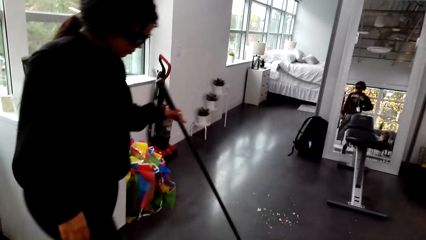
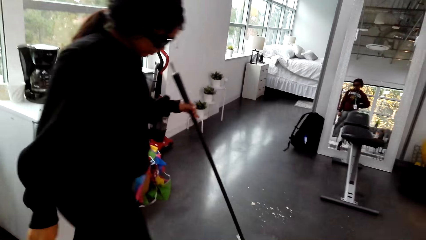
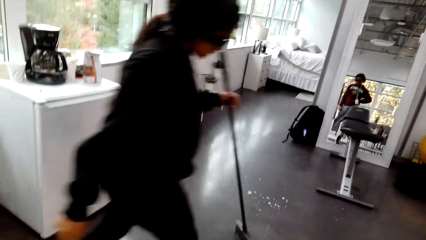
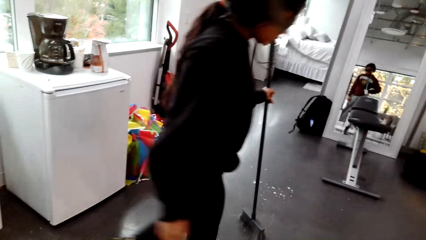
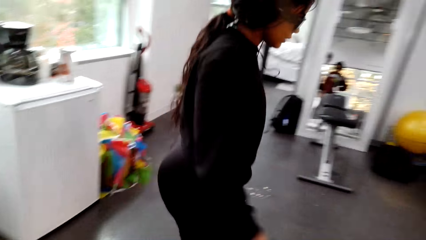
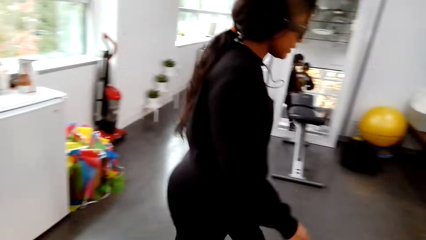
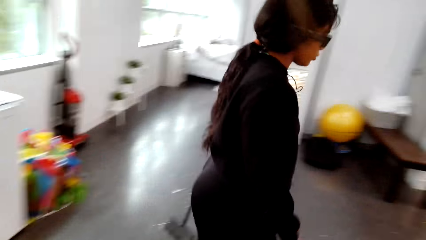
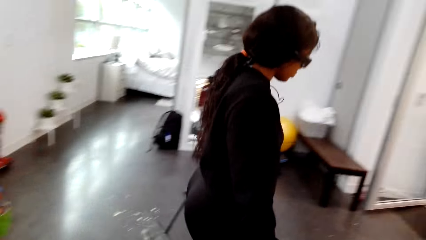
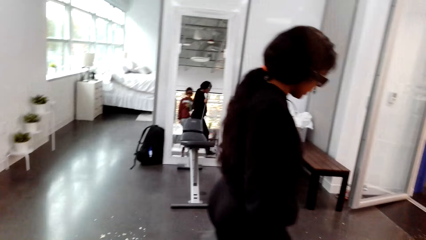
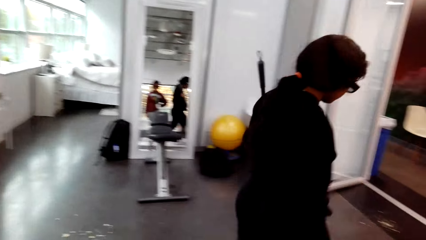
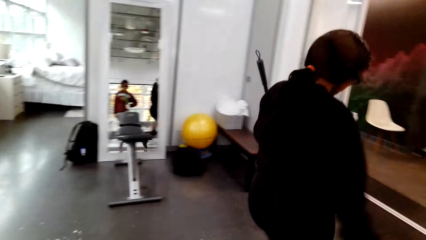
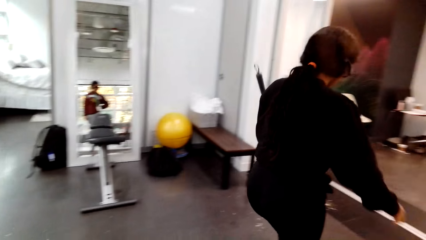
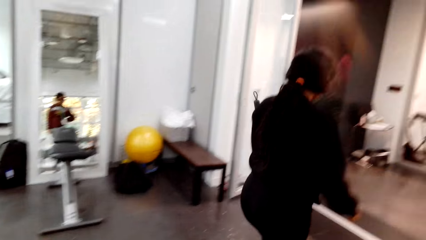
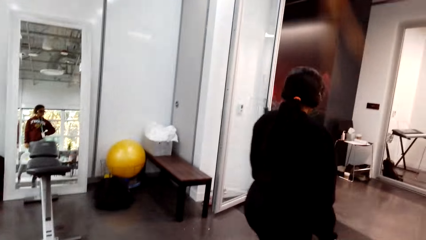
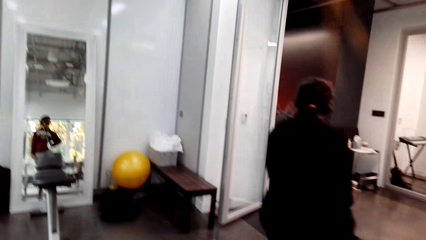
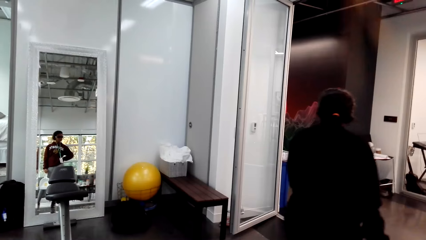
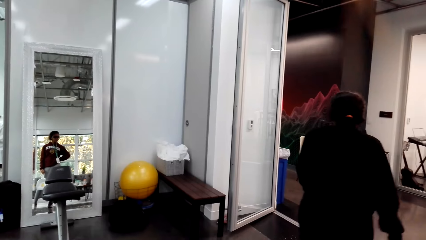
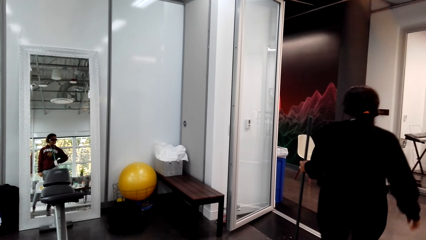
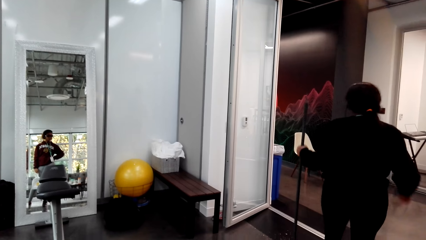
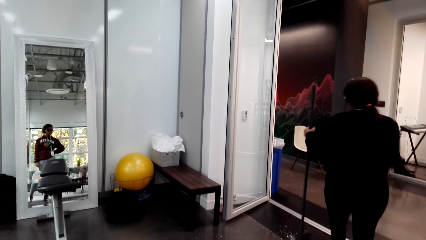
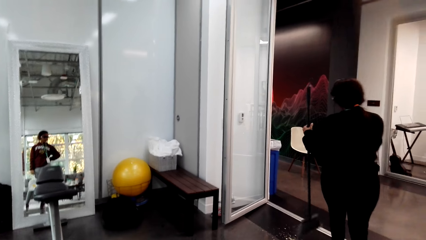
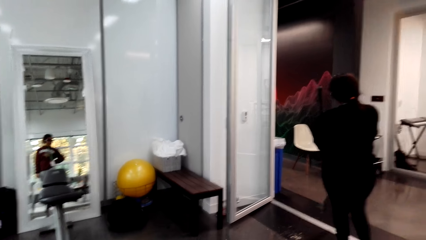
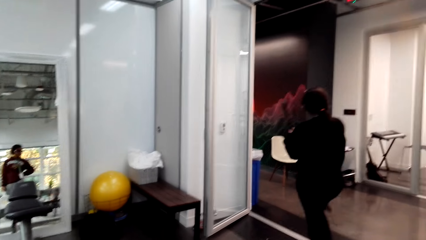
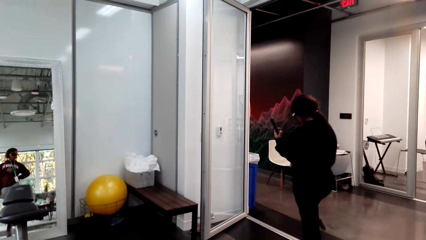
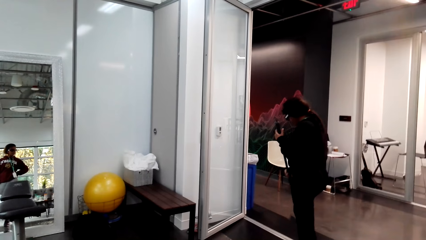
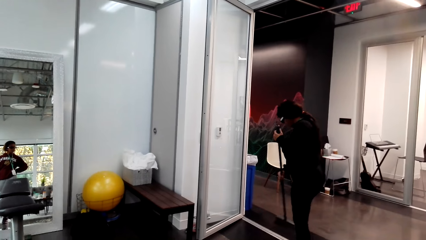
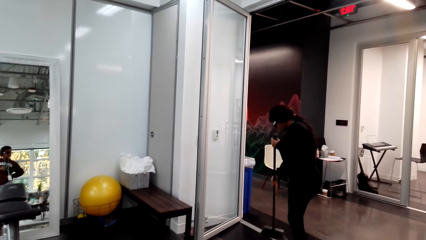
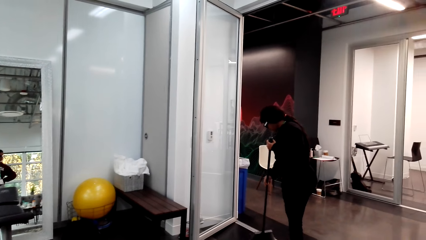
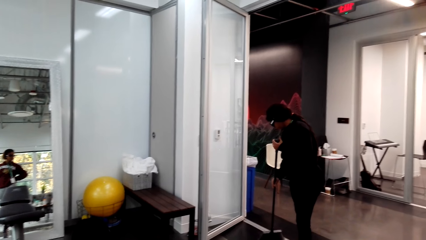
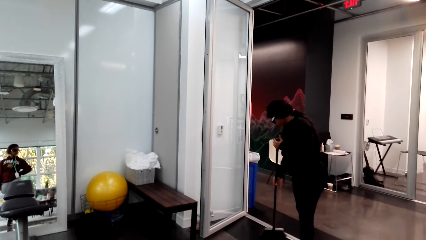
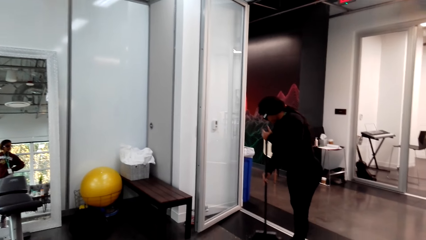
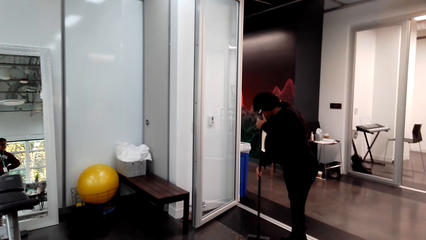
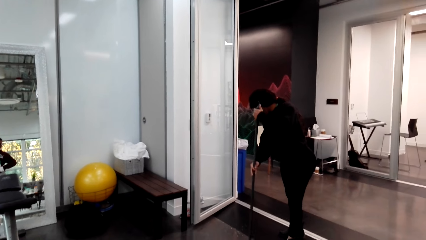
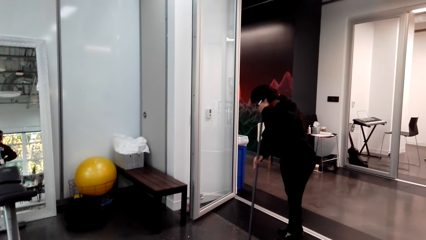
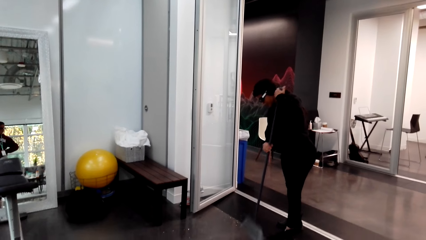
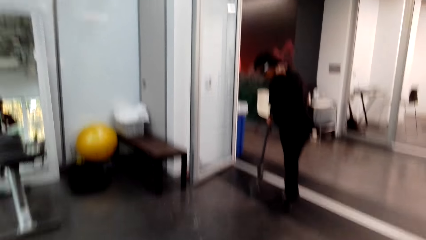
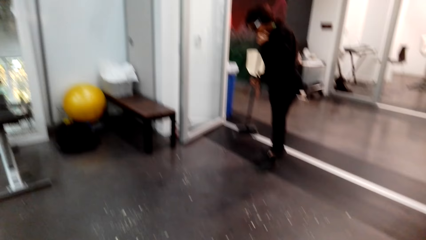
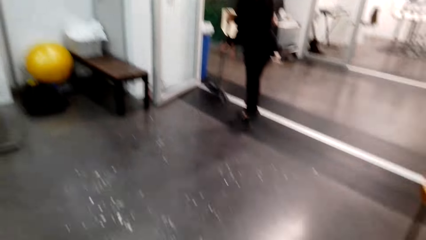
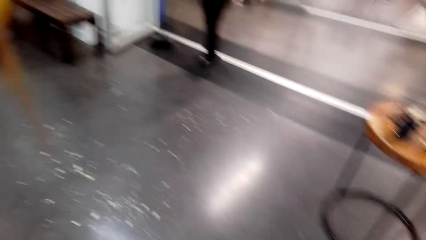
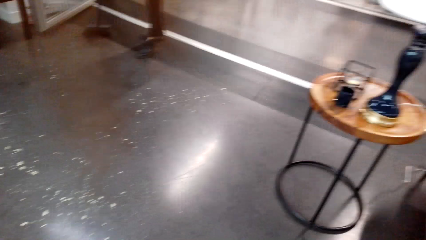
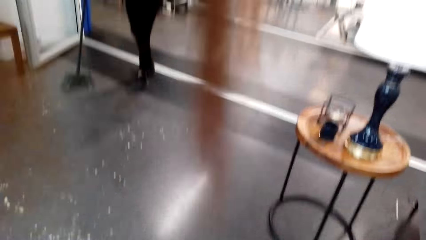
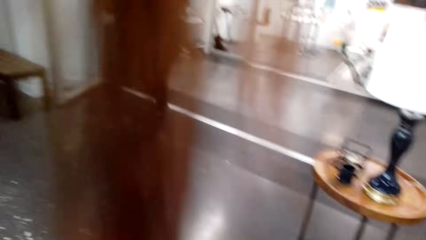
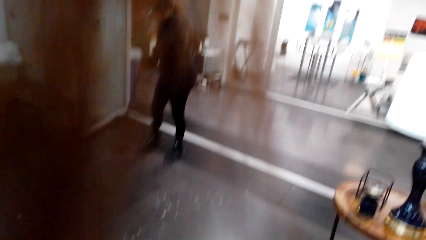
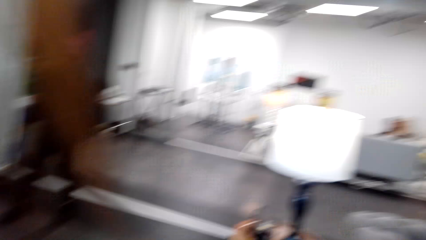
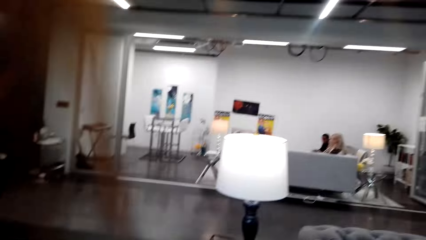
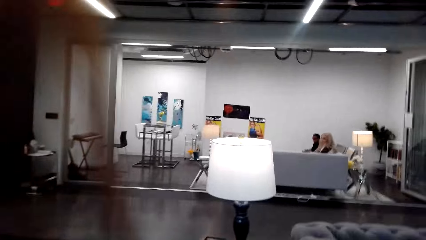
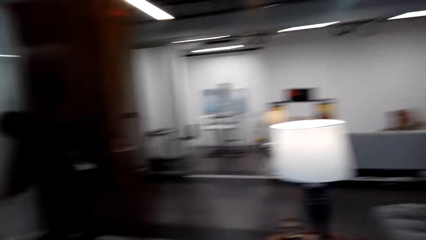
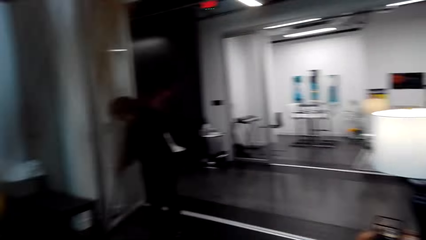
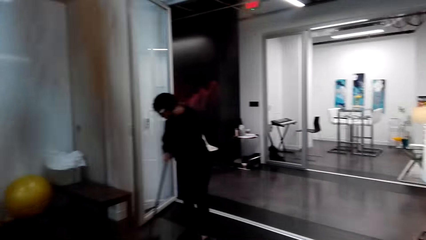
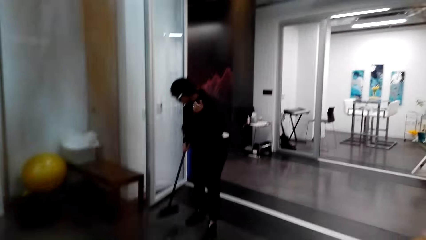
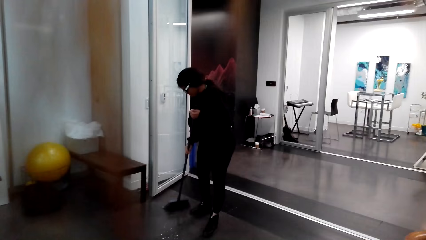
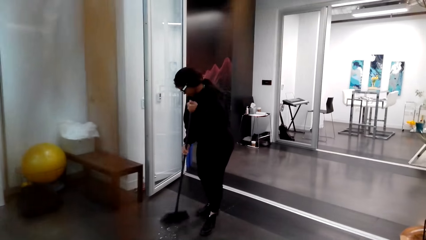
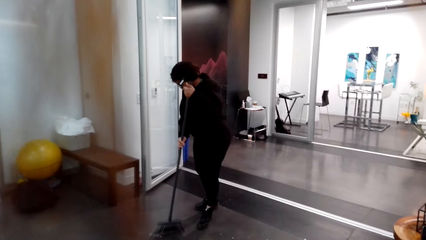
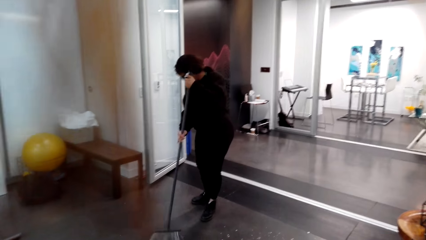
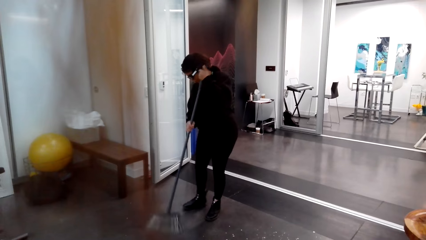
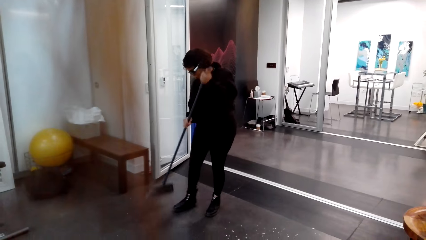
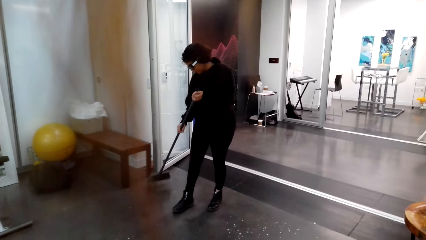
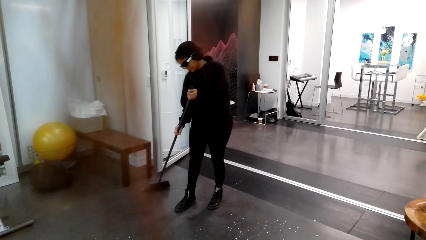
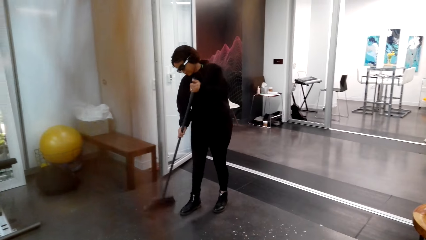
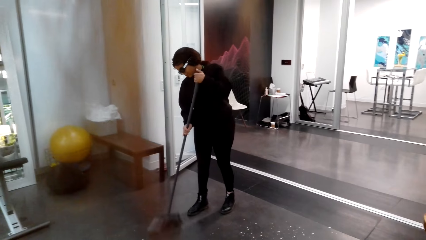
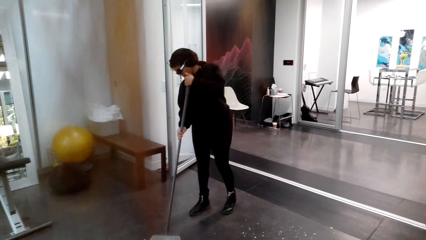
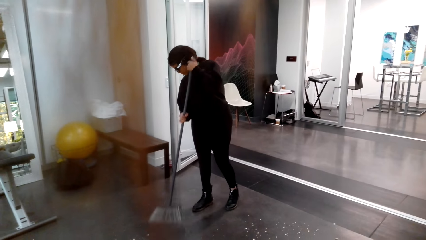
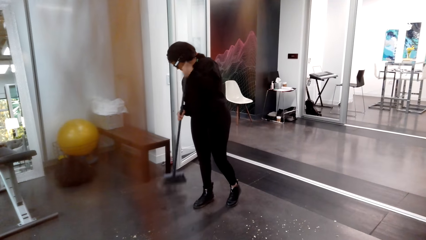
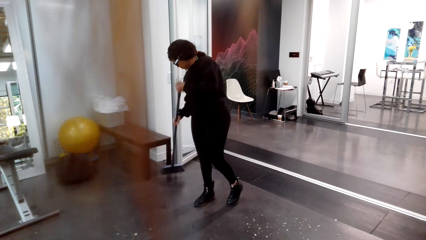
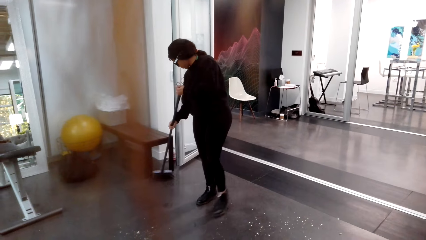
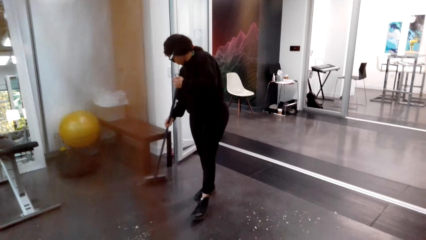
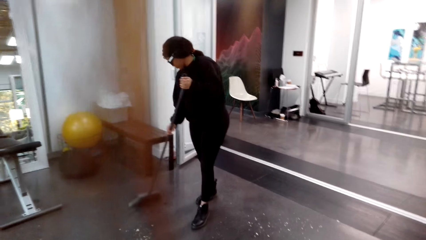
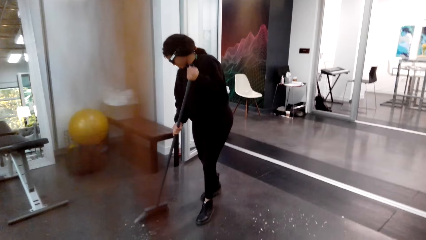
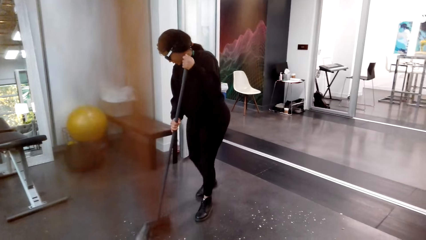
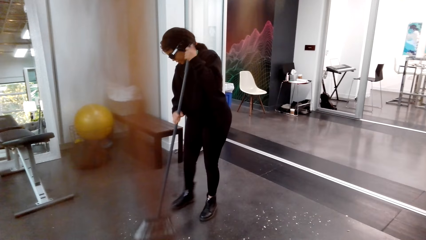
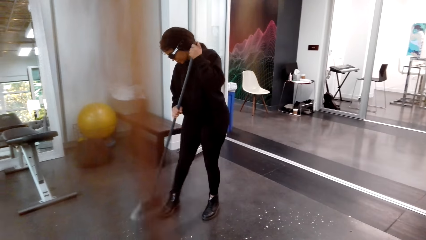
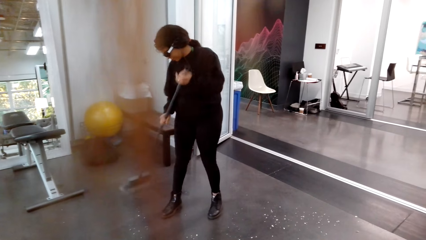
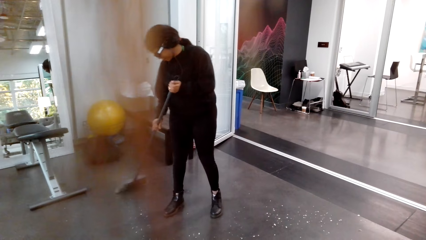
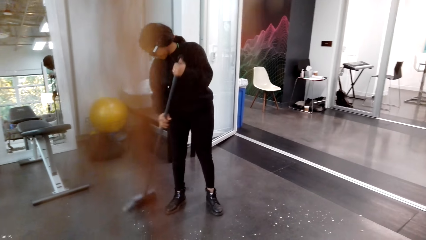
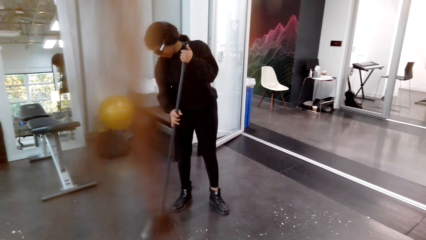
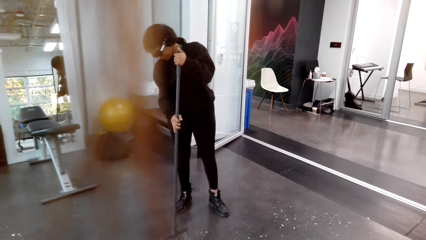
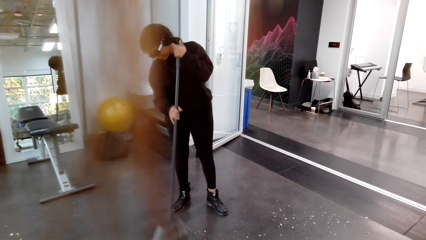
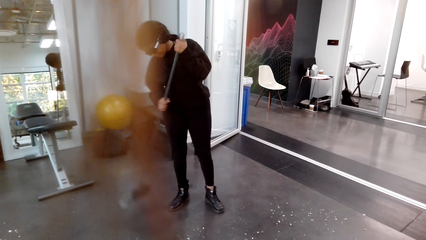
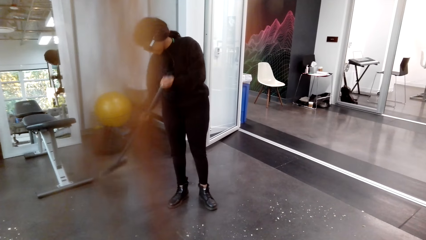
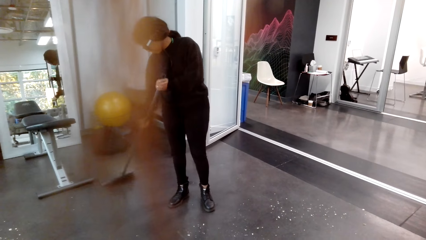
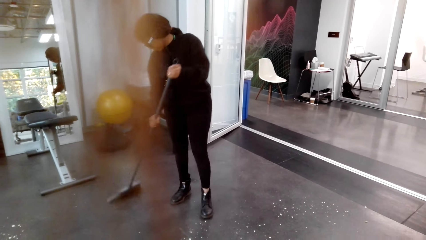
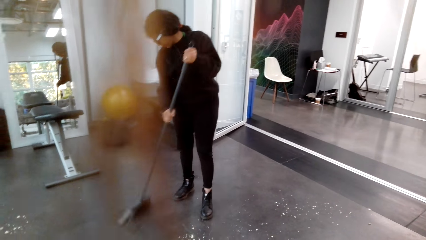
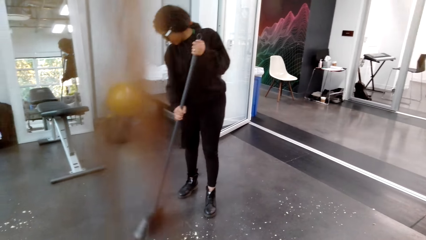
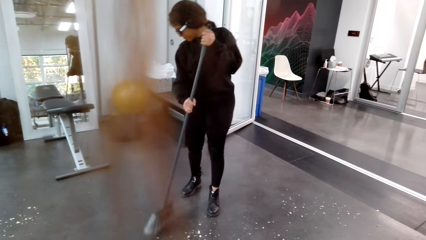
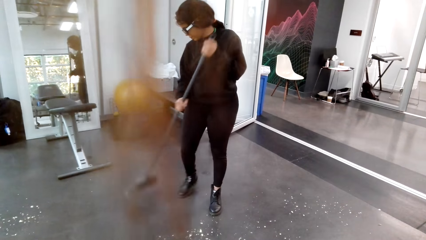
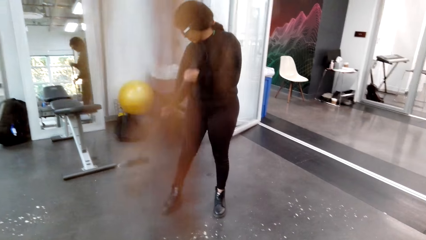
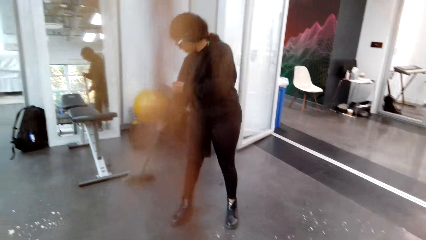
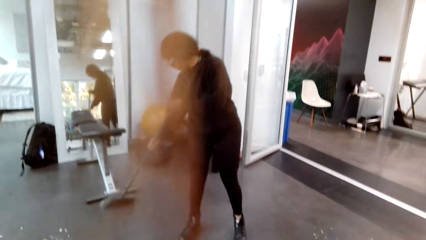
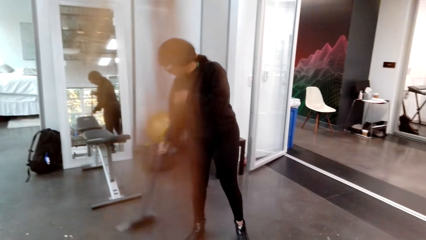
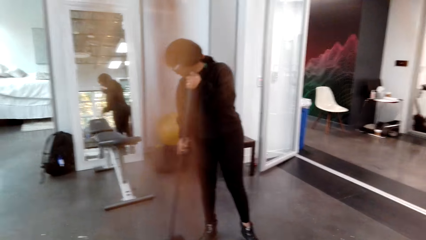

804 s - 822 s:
A lady sweeps the house. The lady walks around a room and sweeps the floor. The camera wearer looks around the room. The lady sweeps the floor.
